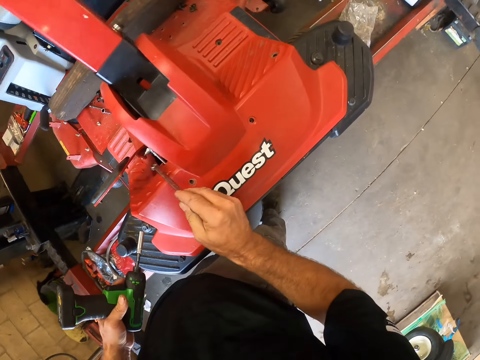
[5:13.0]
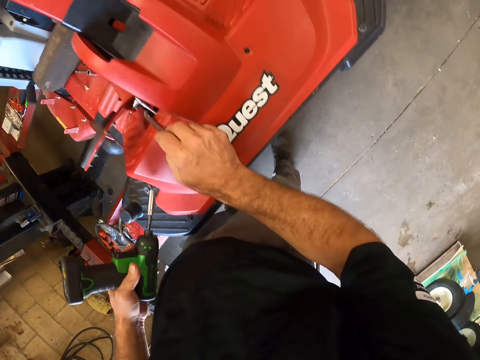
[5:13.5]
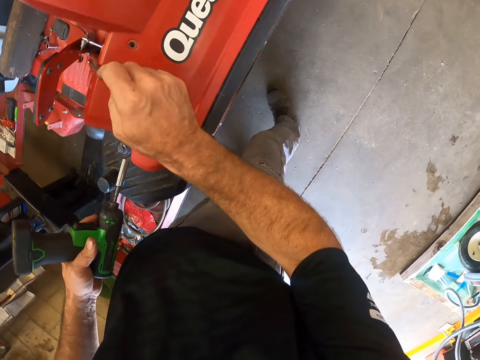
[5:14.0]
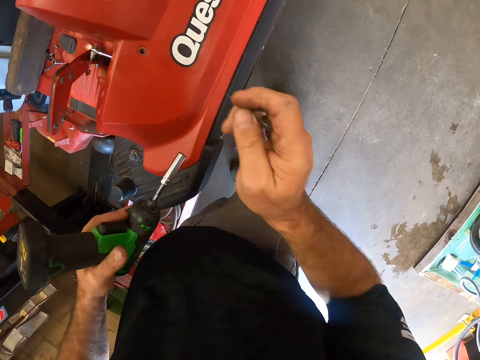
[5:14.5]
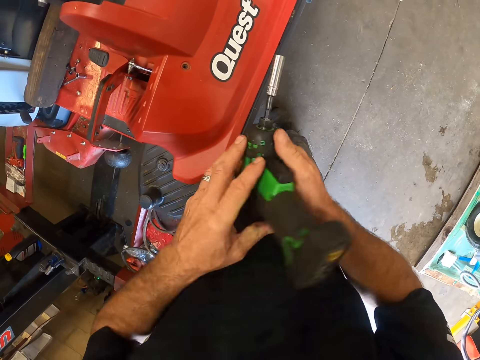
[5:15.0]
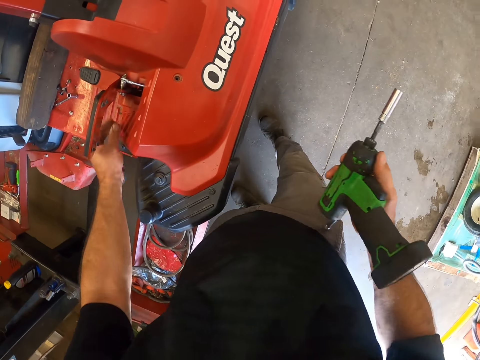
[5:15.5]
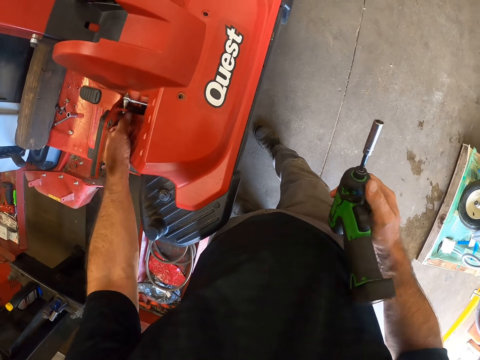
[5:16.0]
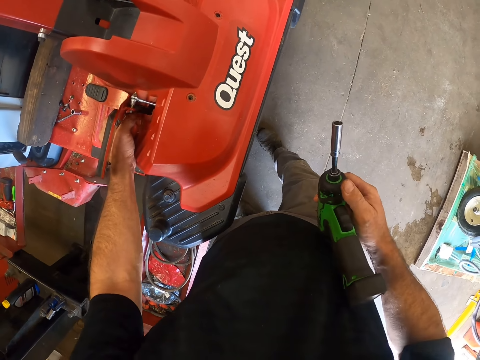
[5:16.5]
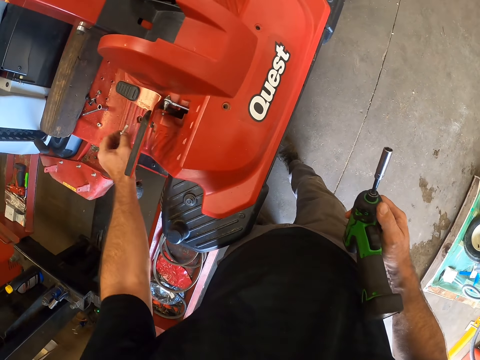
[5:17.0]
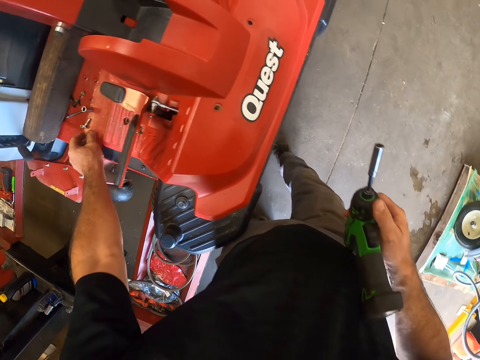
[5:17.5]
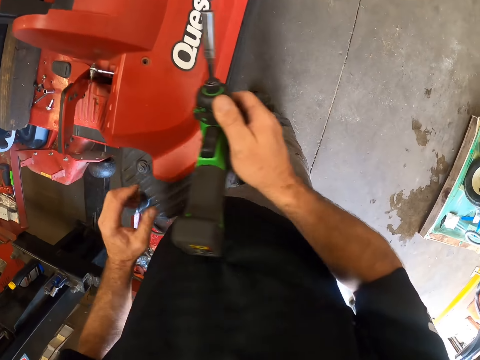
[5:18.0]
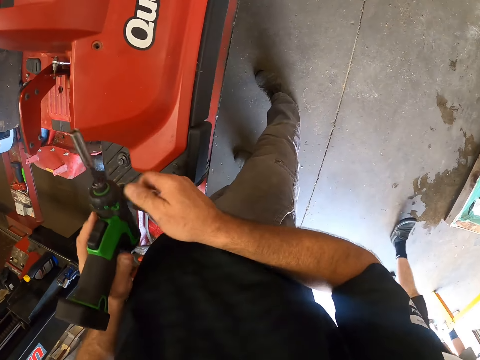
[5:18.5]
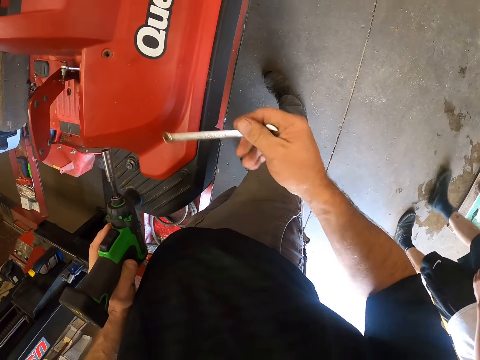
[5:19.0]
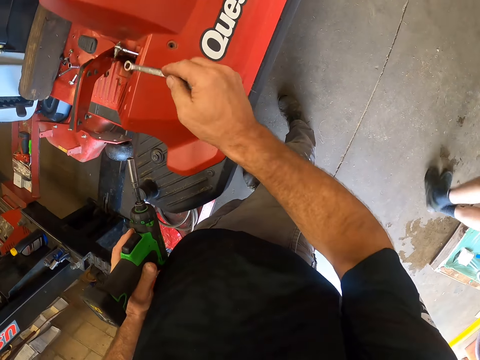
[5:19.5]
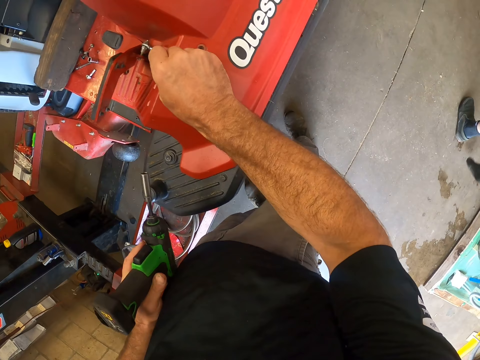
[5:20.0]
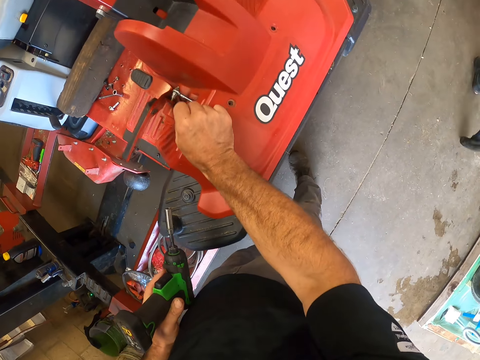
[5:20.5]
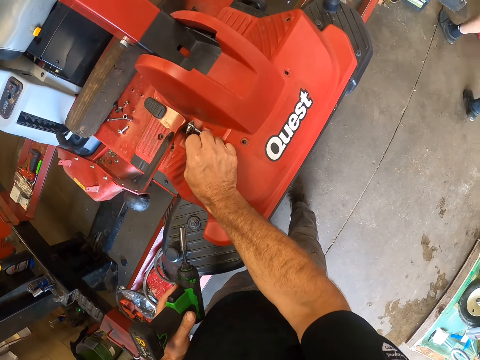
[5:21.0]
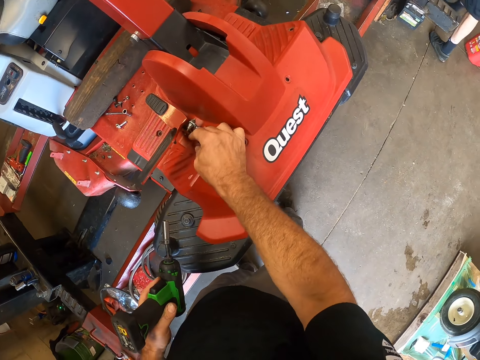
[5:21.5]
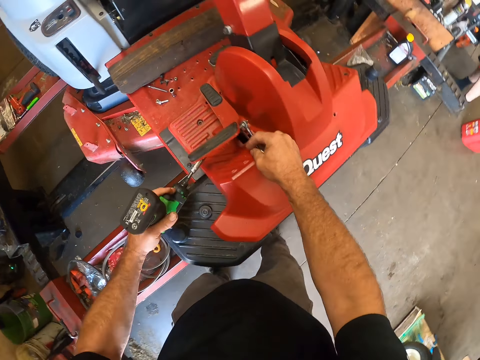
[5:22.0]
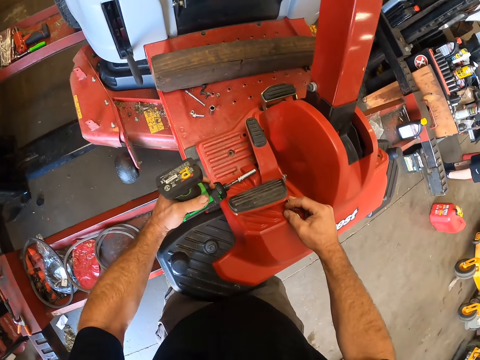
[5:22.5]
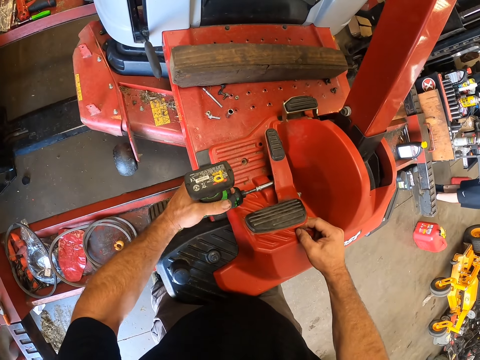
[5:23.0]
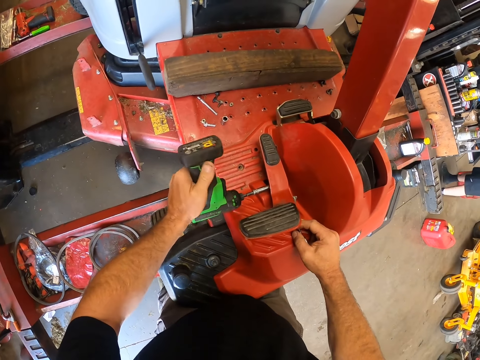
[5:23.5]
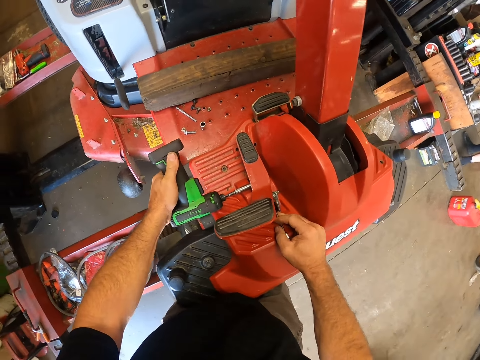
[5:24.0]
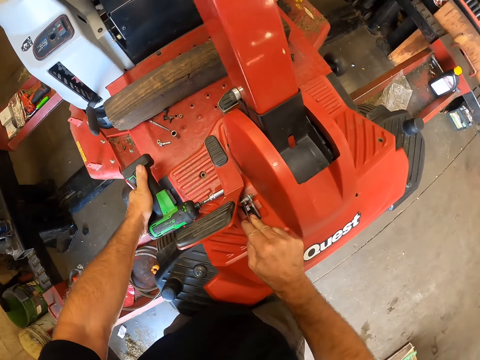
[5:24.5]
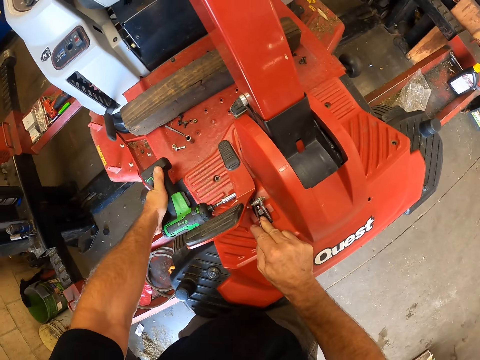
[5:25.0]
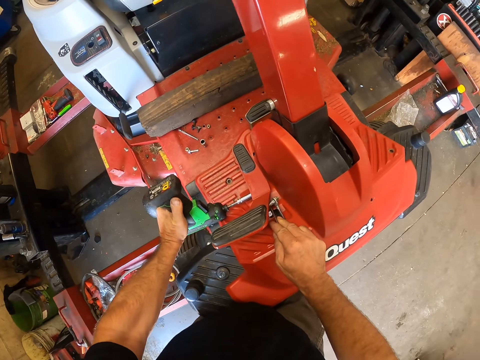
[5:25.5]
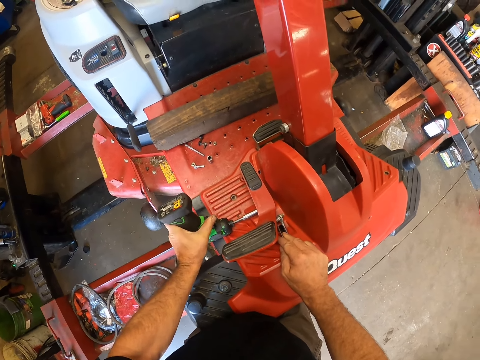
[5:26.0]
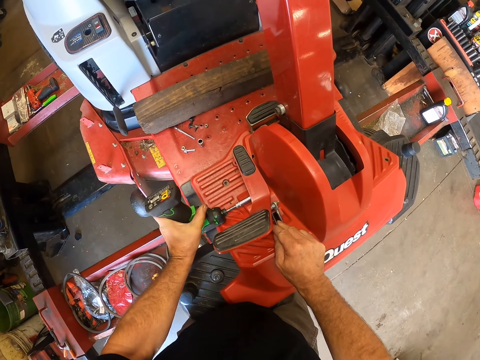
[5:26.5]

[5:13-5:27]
The camera wearer tightens the bolt with a spanner. He passes the impact driver or screw gun to his right hand. He moves a screw from one place to another on the lawnmower with his left hand. He removes the bolt and puts the bolt on the other side of the lawn mower. He passes the impact driver to his left hand. He tightens the bolt with the spanner. He places the wrench on the lawnmower with his right hand. He places the impact driver on the lawnmower with his left hand. He tightens the screw with the screw gun. He loosens the nut on the lawnmower with the impact driver.

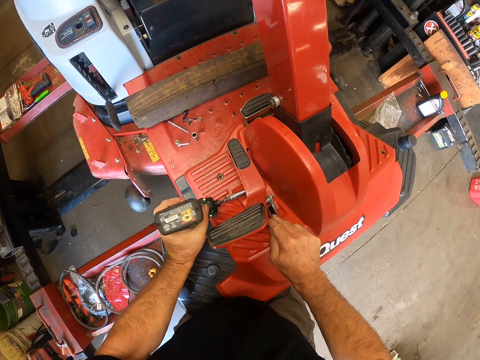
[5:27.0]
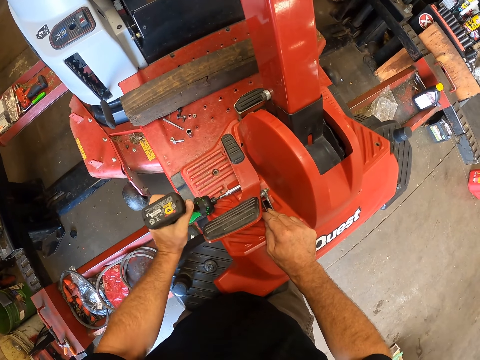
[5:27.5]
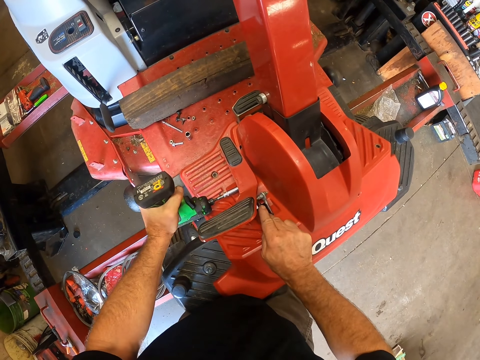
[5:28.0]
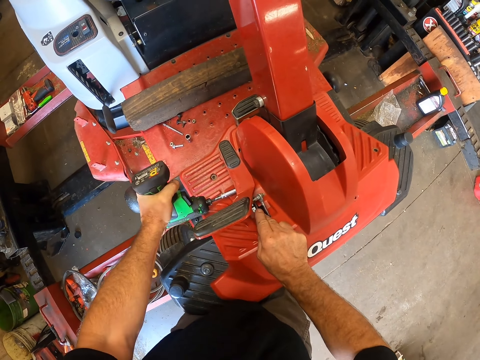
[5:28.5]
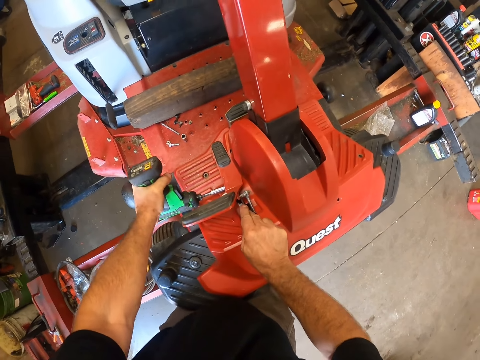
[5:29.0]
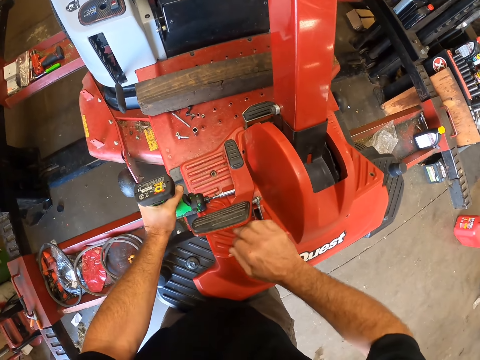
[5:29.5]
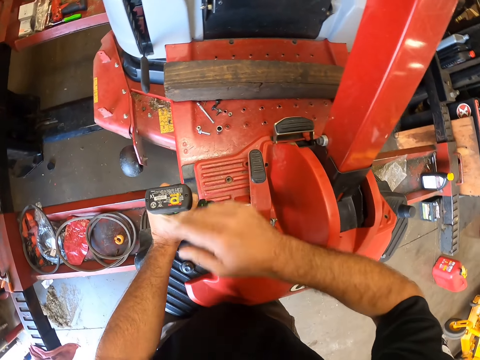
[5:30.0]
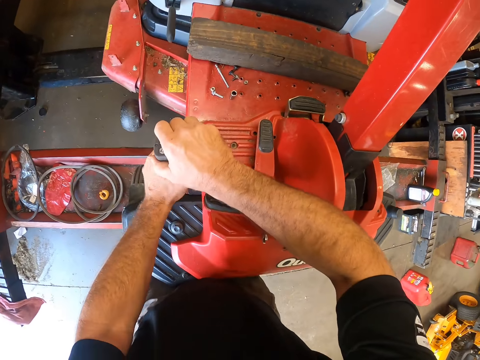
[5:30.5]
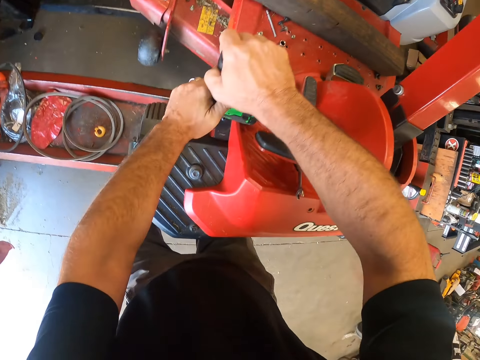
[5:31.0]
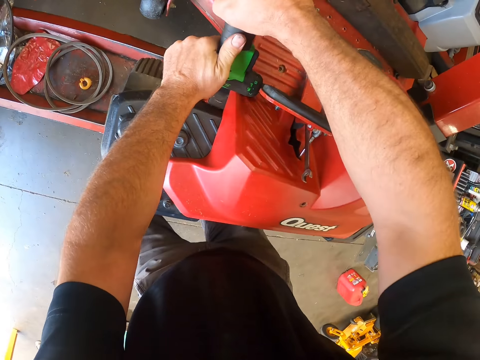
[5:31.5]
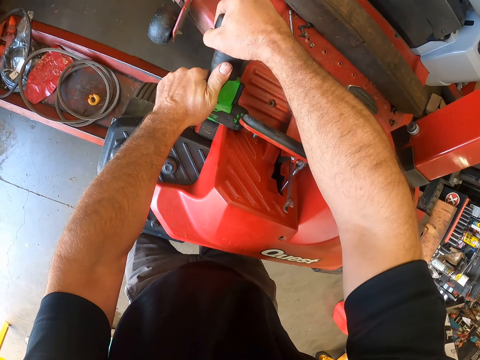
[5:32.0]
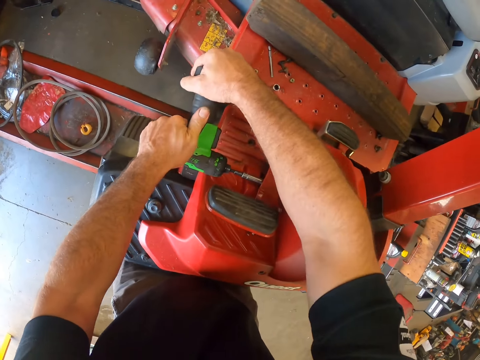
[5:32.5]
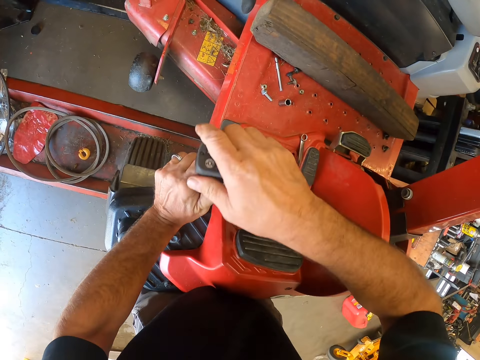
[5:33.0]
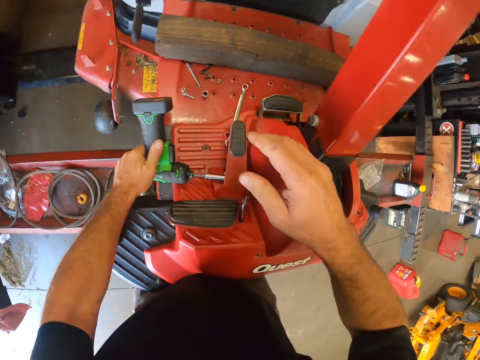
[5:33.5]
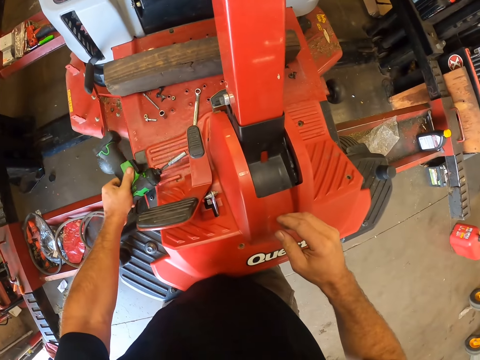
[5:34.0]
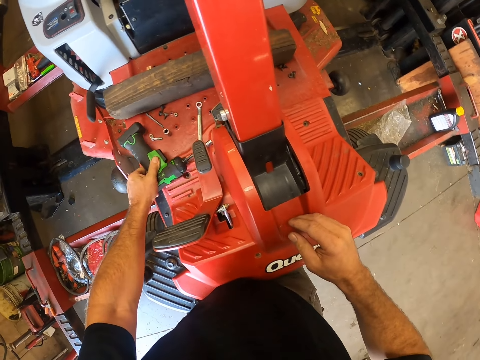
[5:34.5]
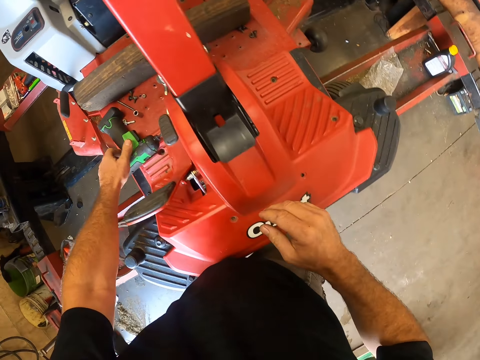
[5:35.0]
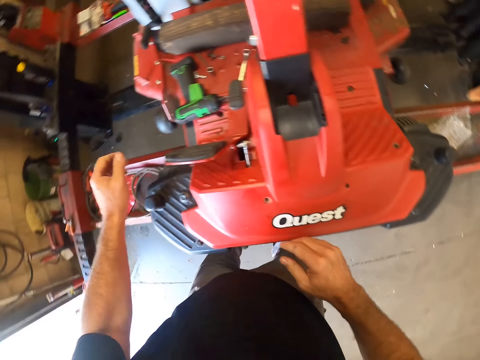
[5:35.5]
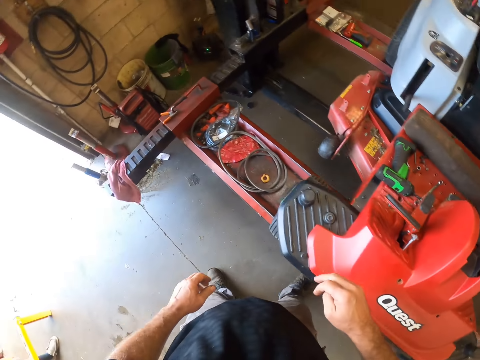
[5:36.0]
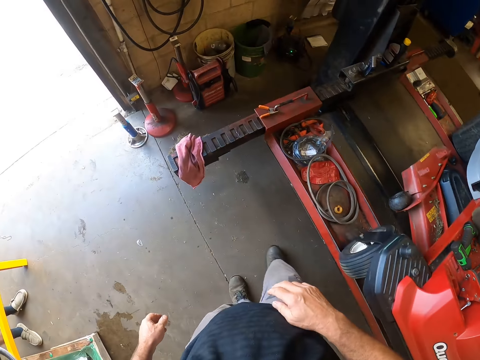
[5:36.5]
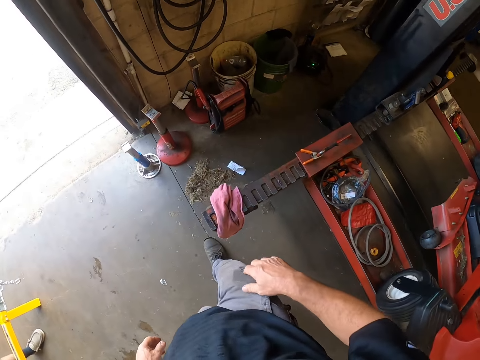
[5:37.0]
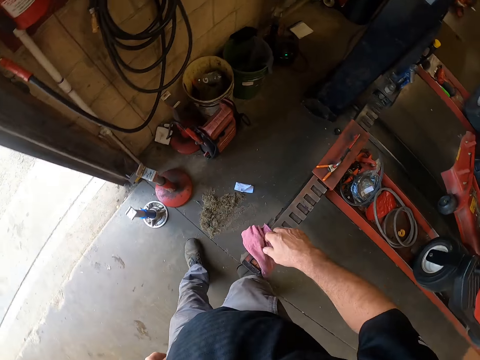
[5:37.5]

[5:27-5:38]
The camera wearer removes his right hand from the wrench. He places his right hand on the impact driver. He supports the screw gun with both hands and turns the screw gun. He removes his right hand from the impact driver. He stares at the lawn mower. He drops the impact driver on the lawnmower. He tightens the screw with the screw gun. He walks towards the side of the lawn mower. He walks around a post lift.
